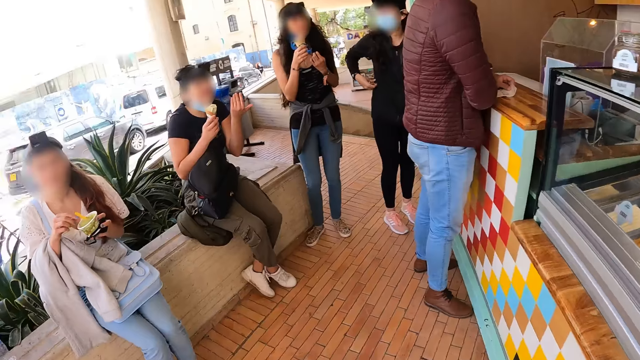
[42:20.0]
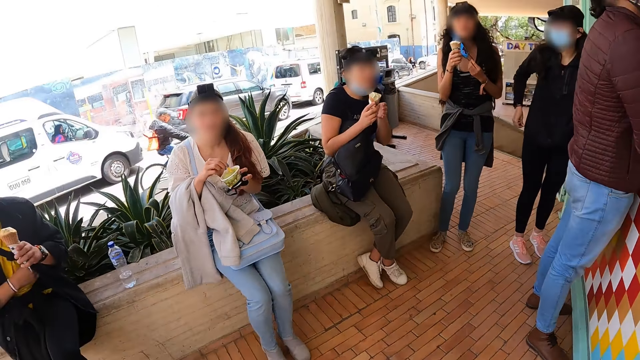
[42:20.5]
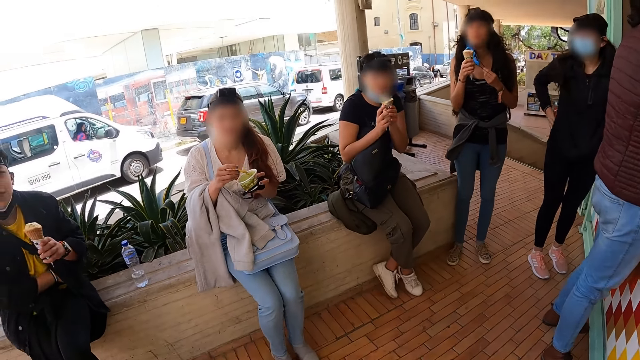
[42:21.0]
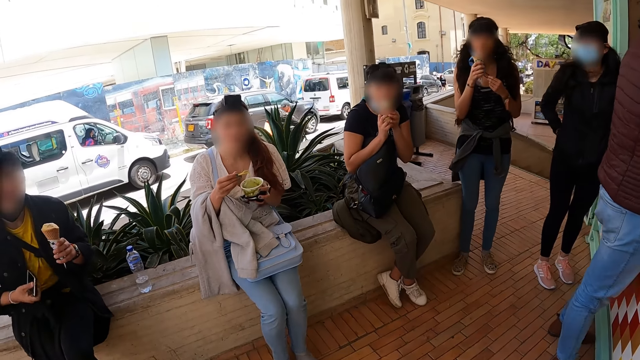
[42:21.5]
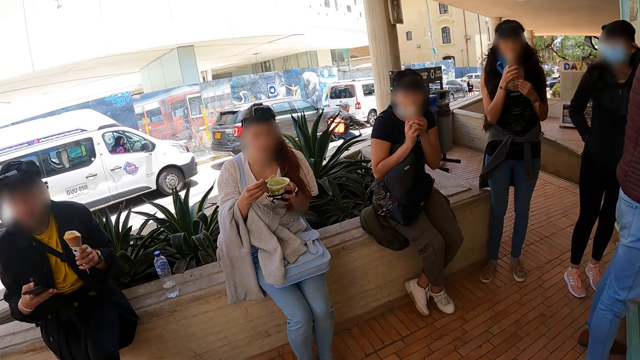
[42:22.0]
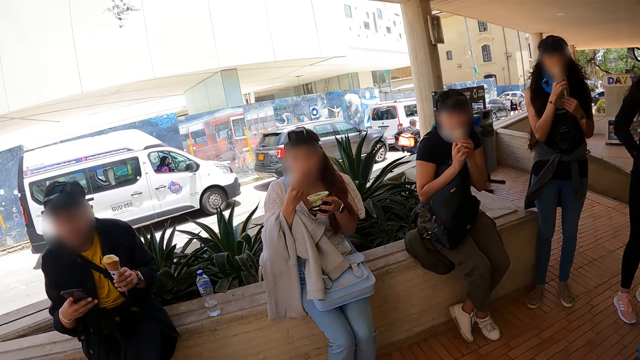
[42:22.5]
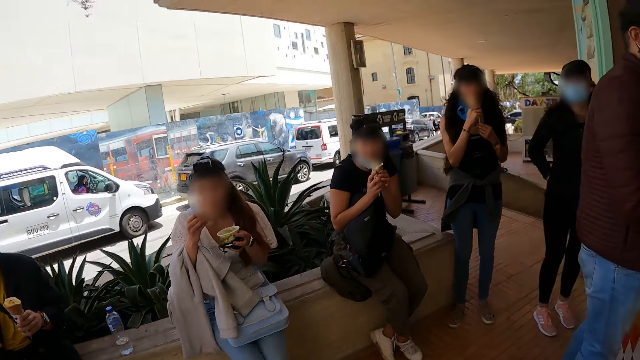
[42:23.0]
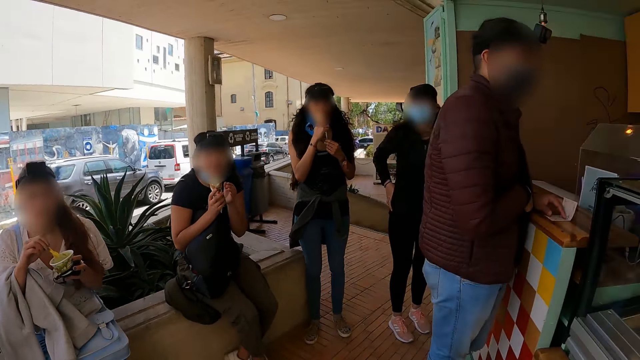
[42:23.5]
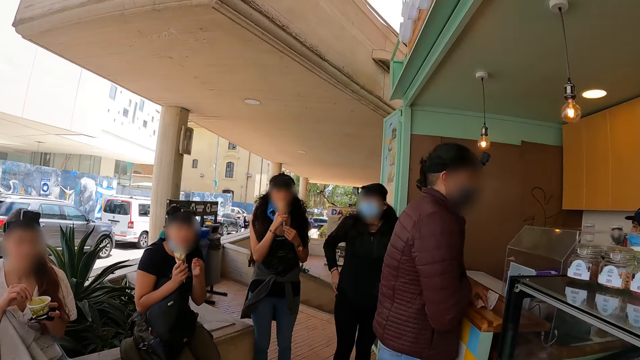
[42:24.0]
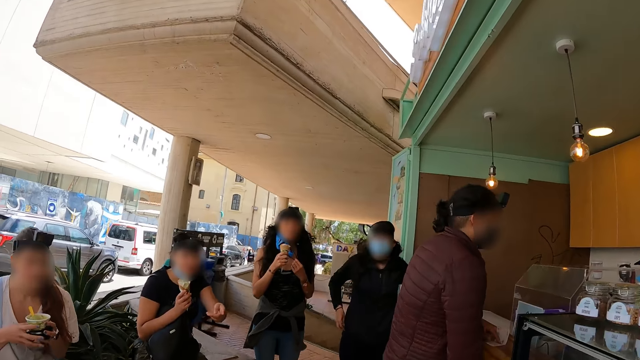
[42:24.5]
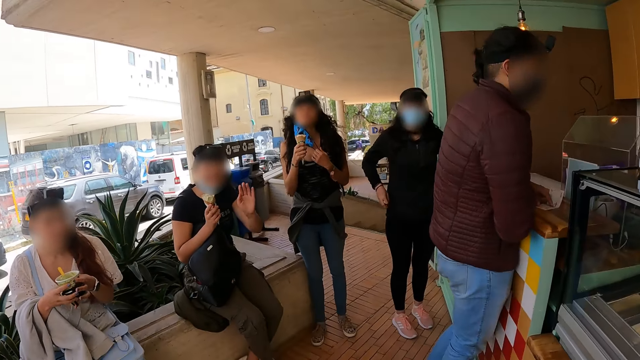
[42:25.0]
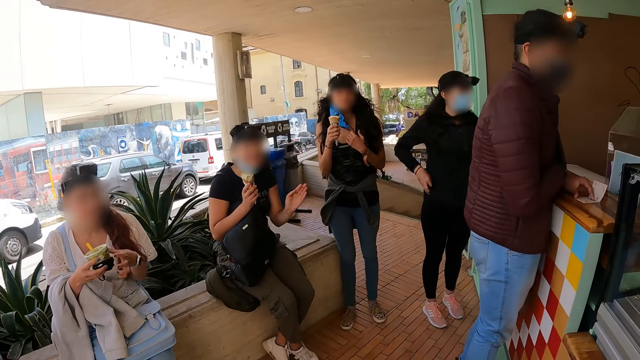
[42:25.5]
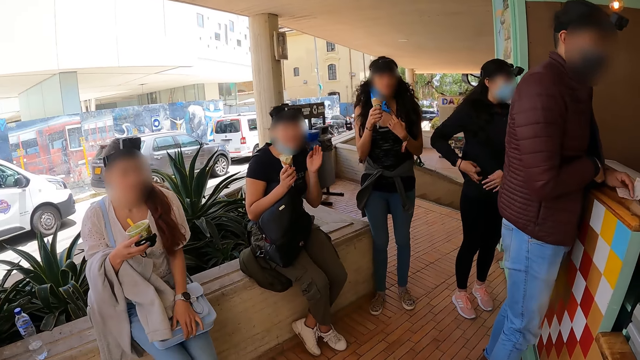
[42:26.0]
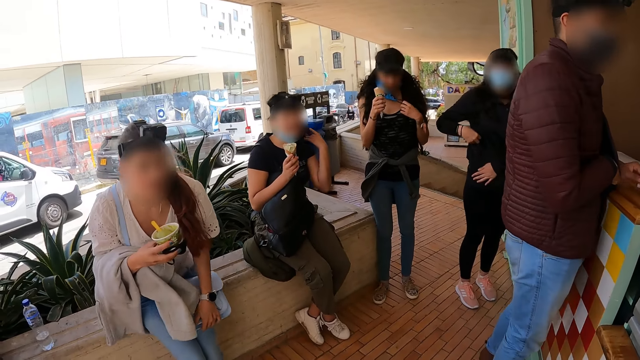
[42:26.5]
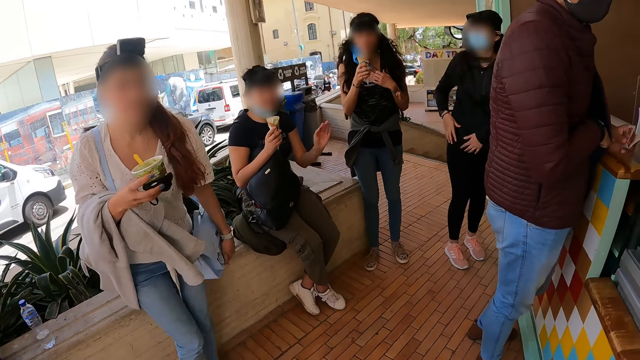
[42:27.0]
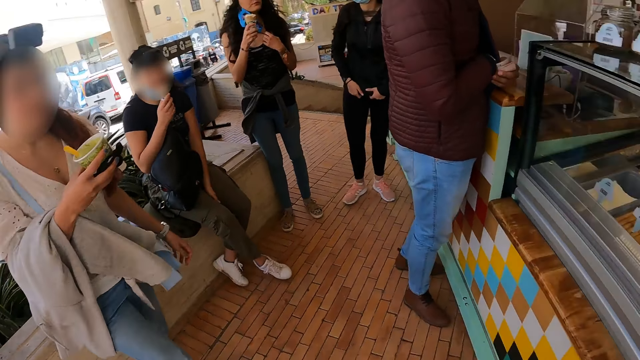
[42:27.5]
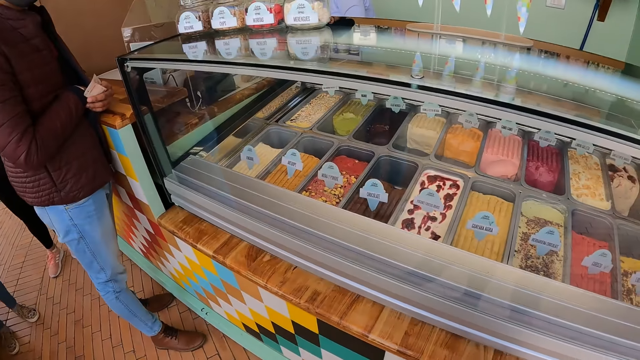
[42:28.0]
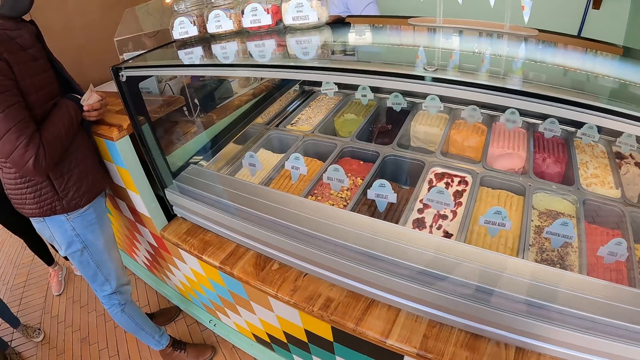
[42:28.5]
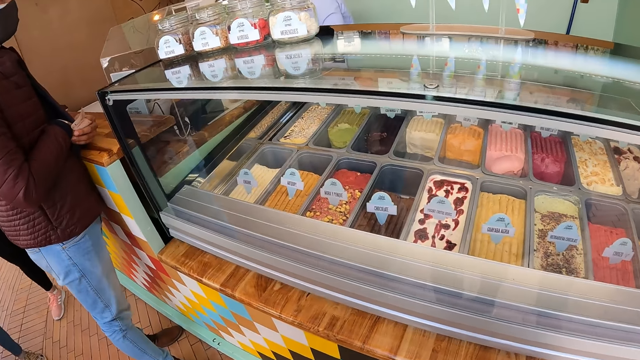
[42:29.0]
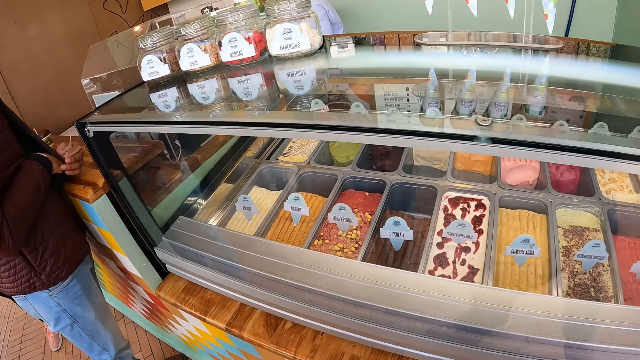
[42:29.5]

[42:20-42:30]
A man removes the phone from his jacket. The camera wearer interacts with a lady. A lady stands up.

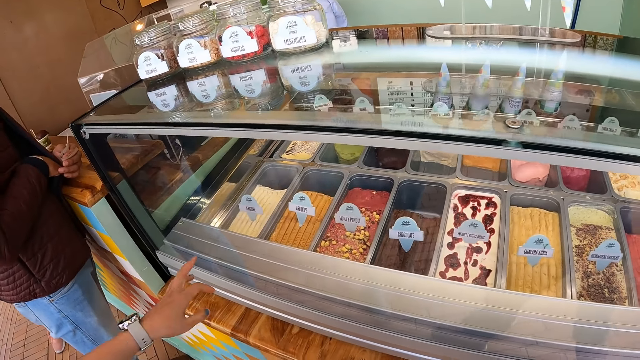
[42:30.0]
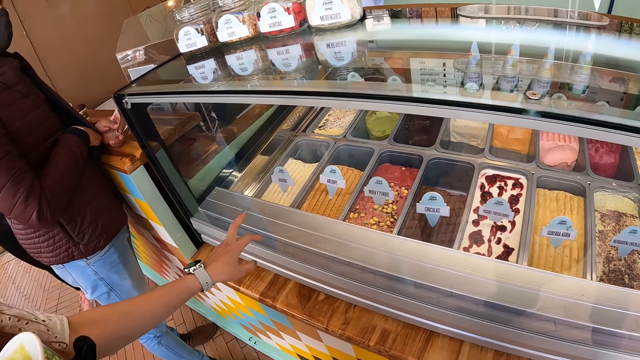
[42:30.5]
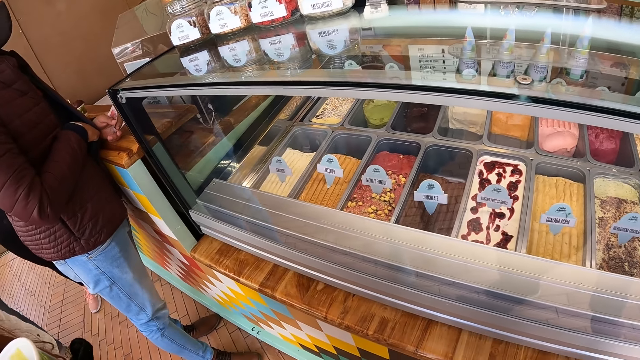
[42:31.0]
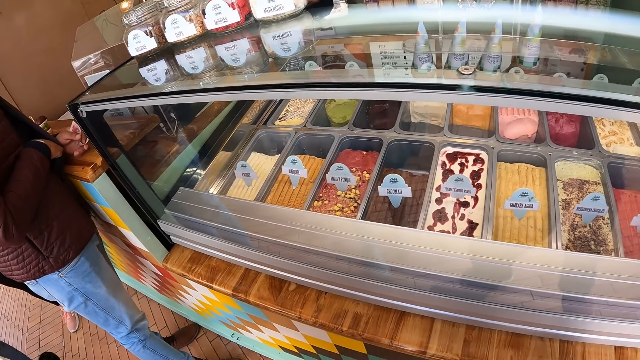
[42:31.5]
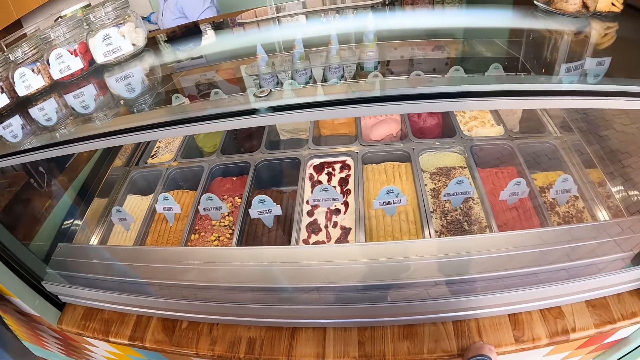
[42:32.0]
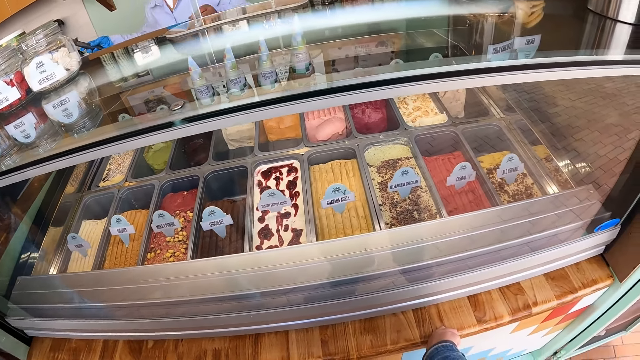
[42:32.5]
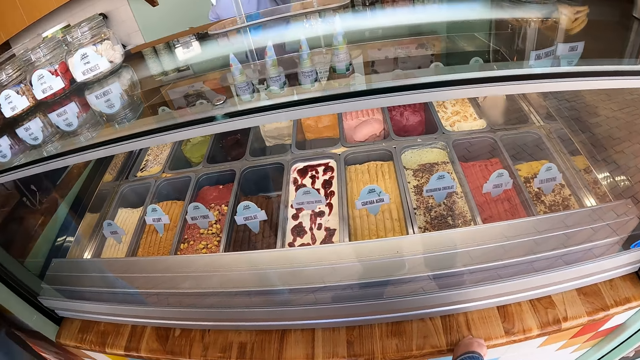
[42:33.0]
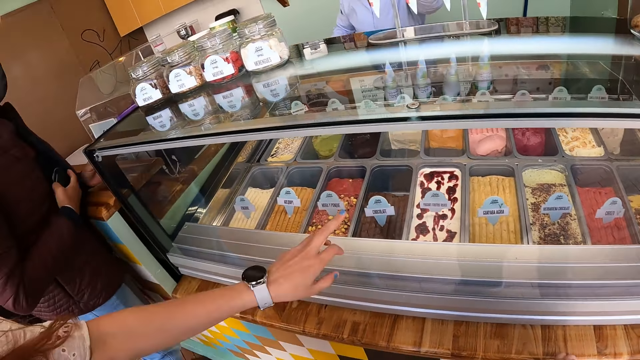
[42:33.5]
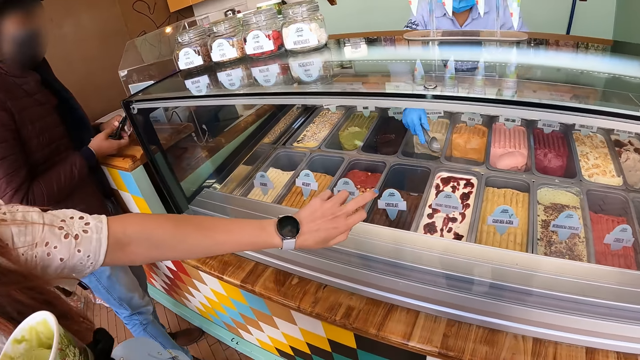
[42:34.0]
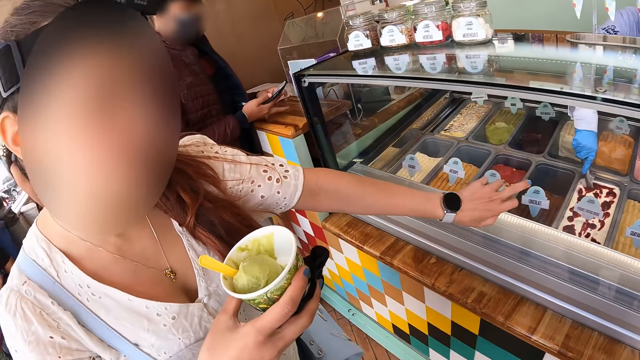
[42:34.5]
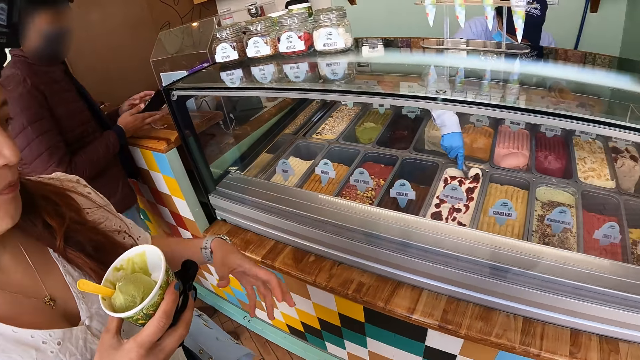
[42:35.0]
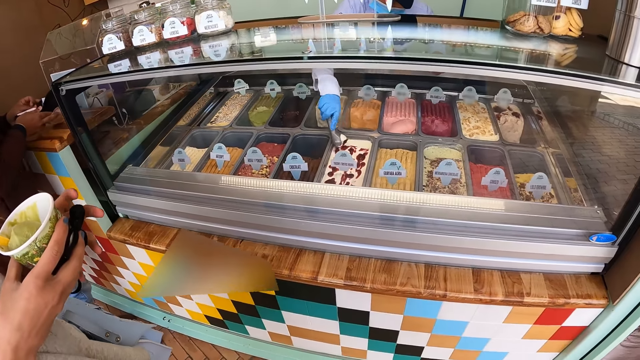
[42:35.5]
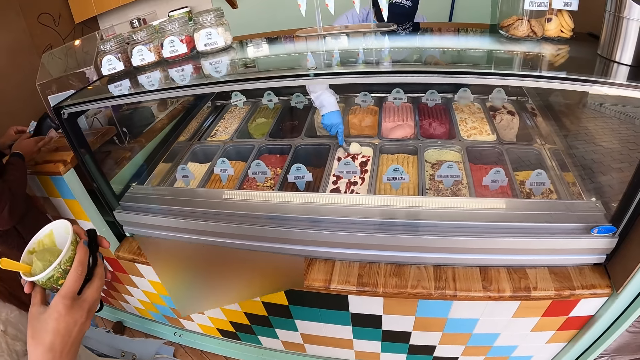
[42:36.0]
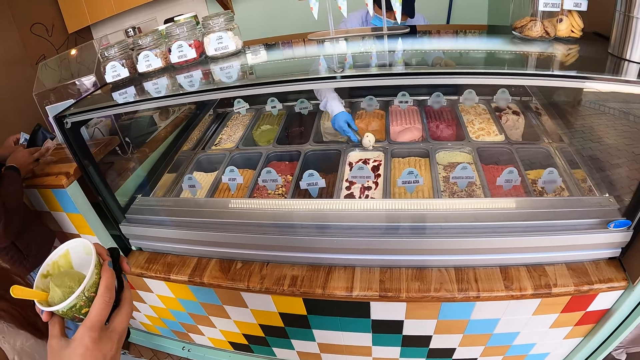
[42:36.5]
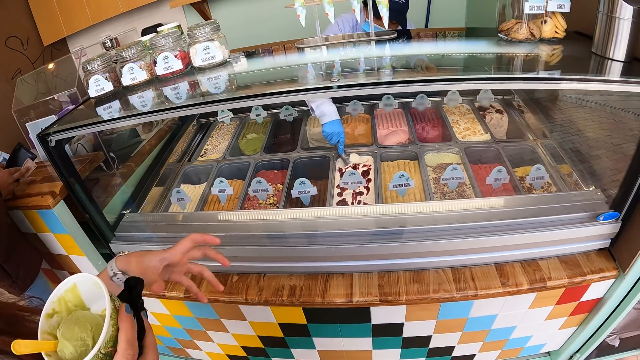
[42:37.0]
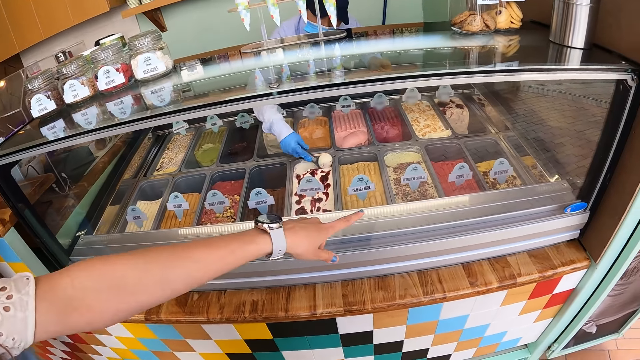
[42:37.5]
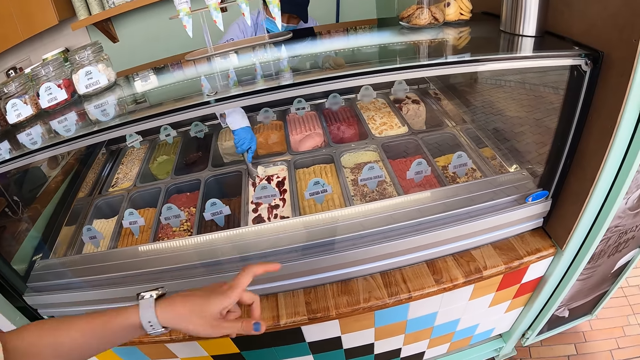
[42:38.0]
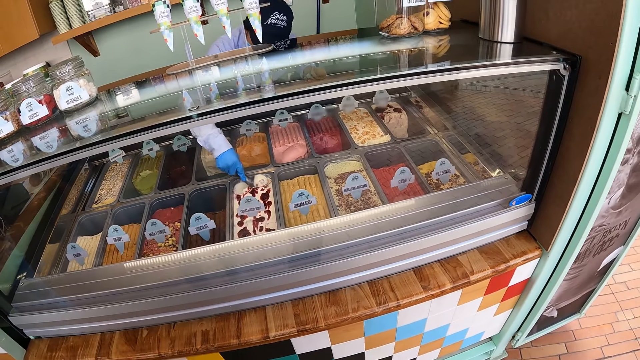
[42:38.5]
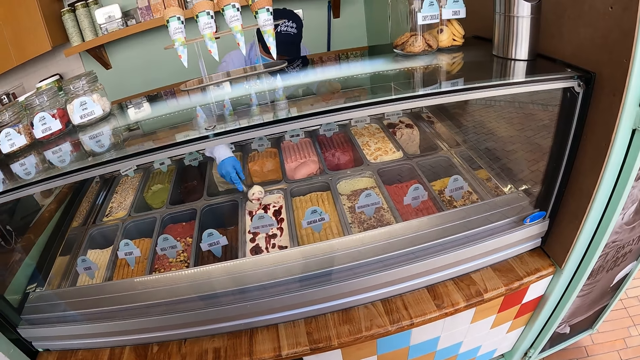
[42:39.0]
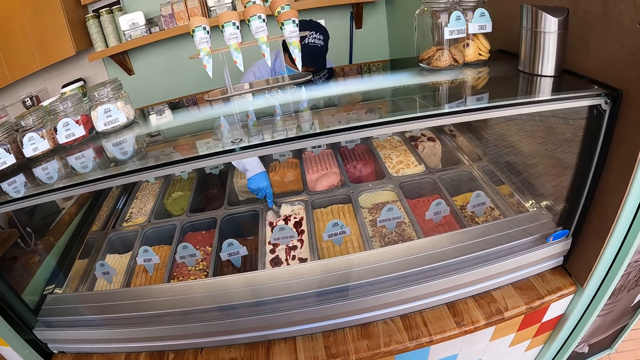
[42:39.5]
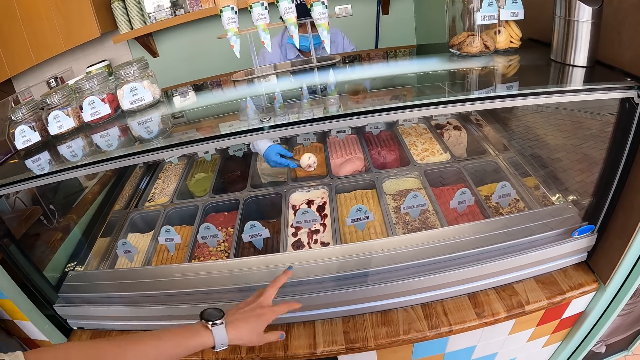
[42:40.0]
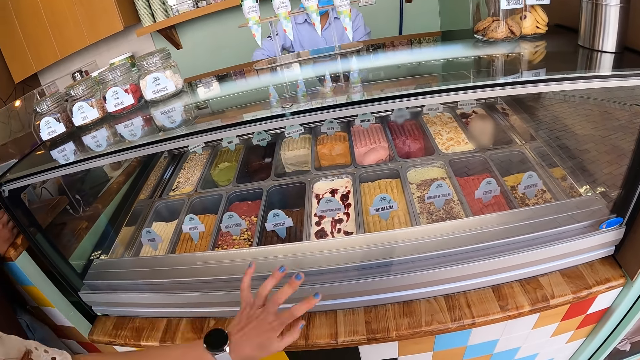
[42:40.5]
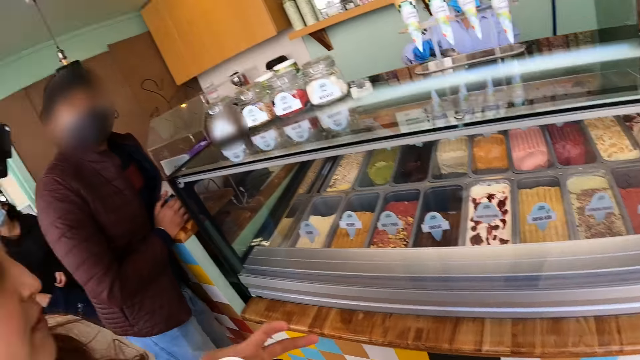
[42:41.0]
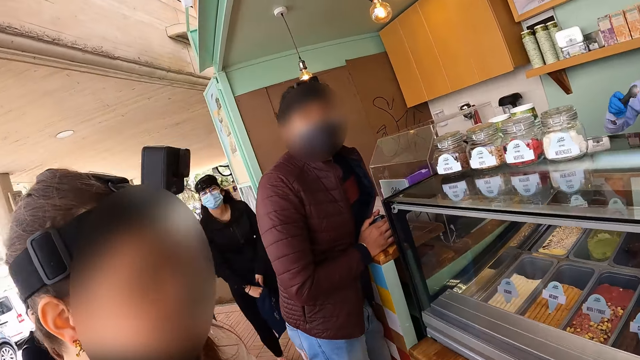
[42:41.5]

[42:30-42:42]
A lady points at the ice cream in the counter. The camera wearer interacts with the confectioner. A man collects the ice cream inside the counter with a spoon. The camera wearer interacts with a lady. Another man looks inside his wallet.
